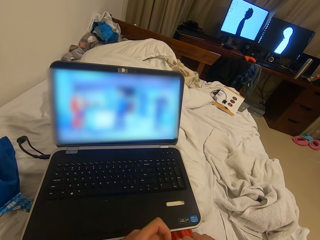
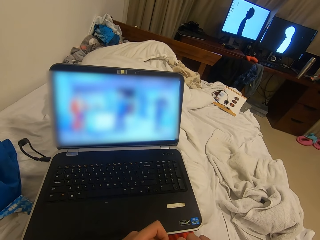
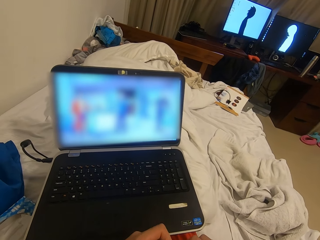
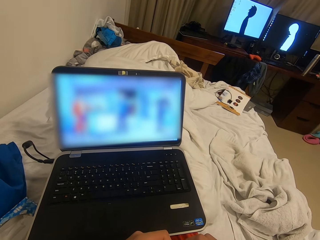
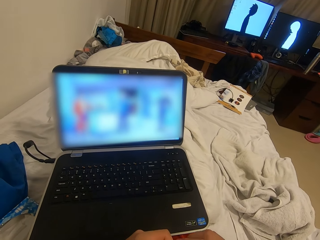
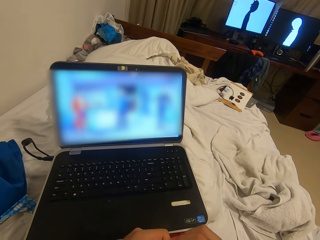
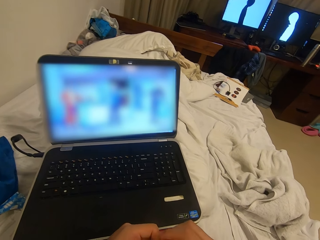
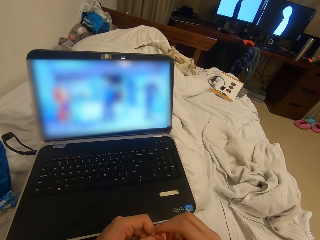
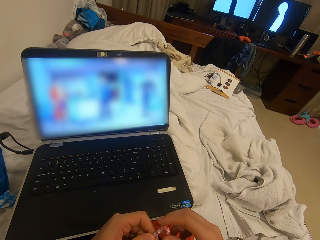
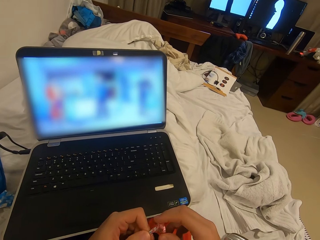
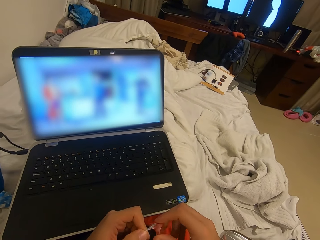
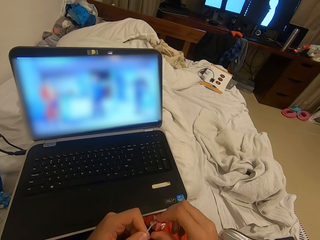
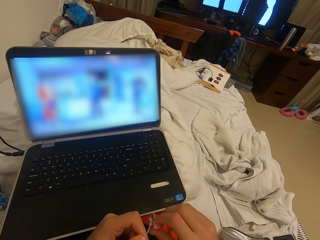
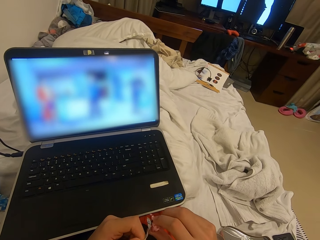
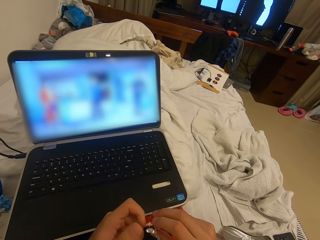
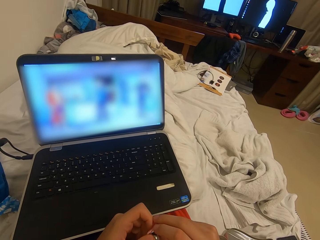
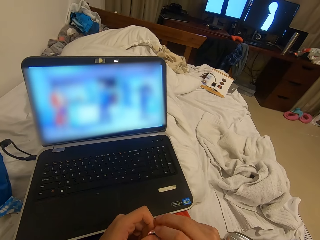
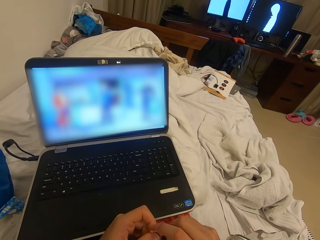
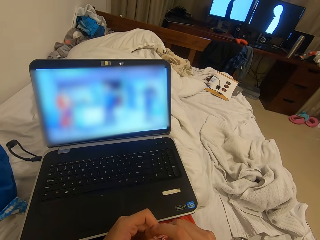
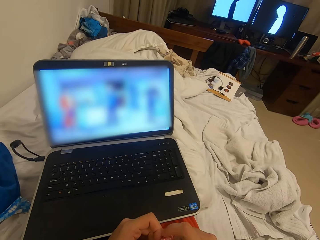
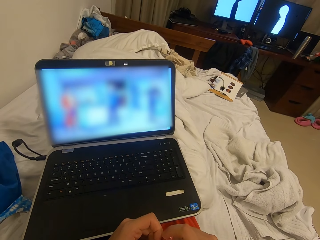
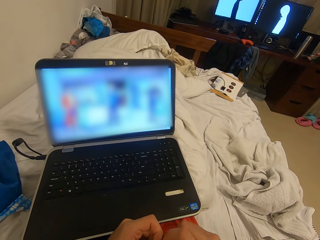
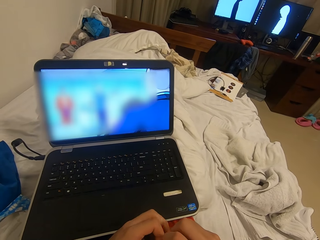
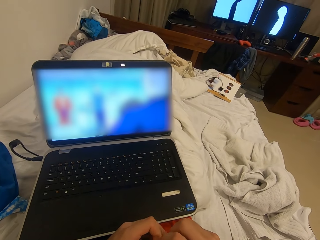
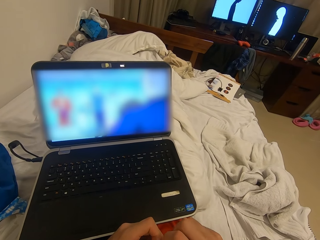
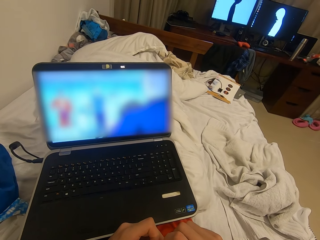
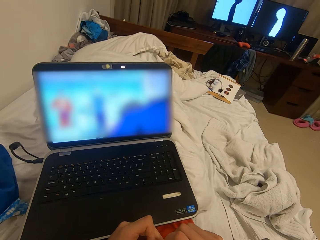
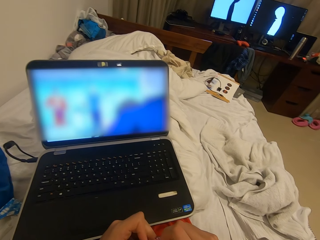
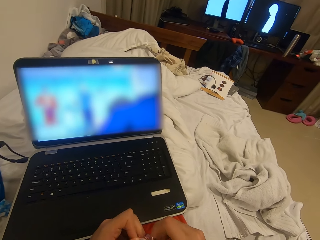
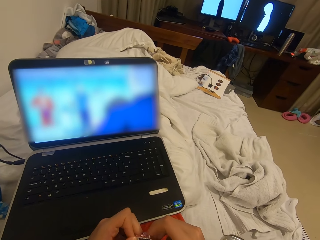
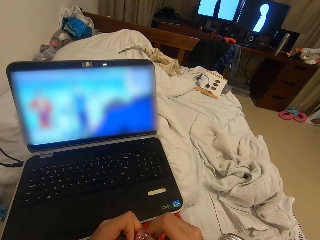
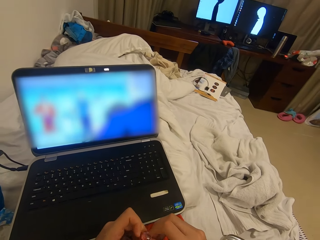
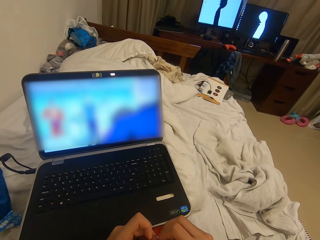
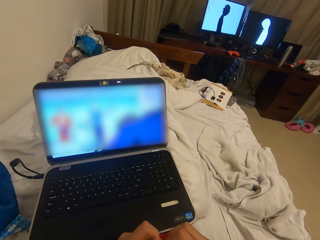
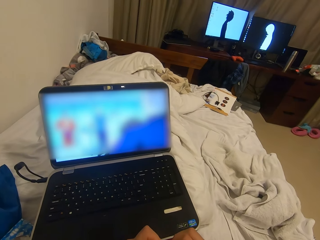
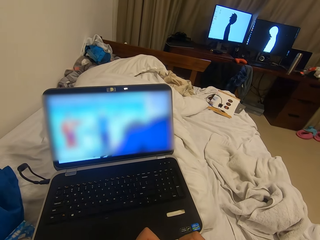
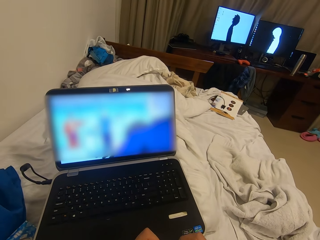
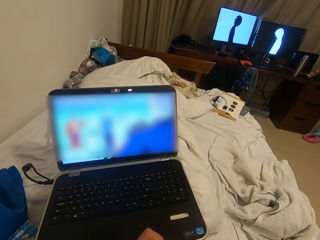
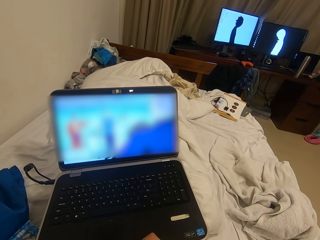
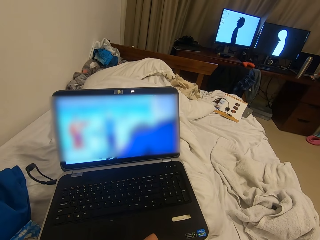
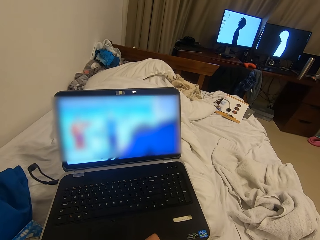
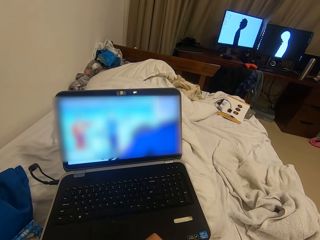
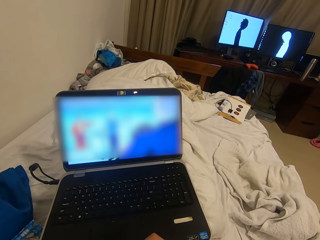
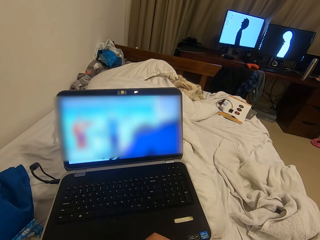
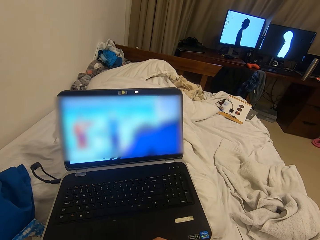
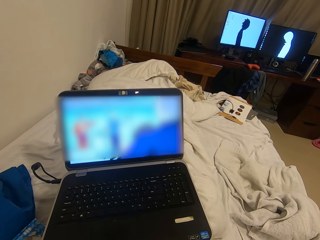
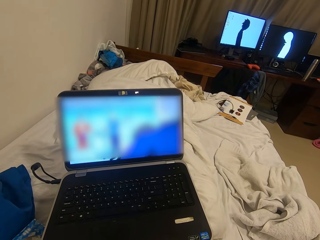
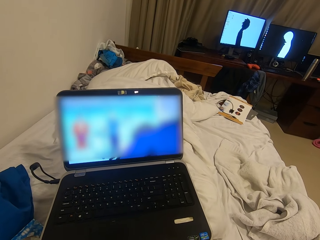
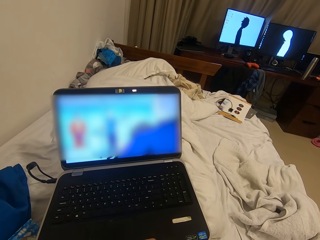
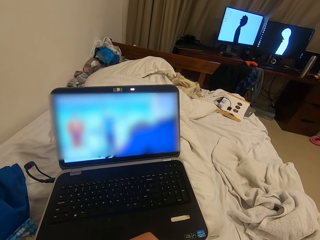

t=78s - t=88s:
The camera wearer opens the piece of chocolate with both hands. They hold an object. They watch the laptop.

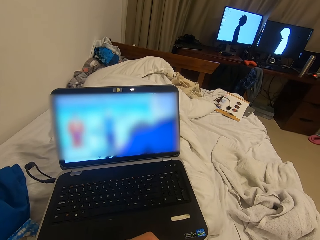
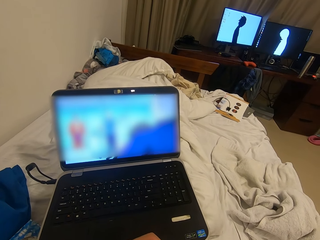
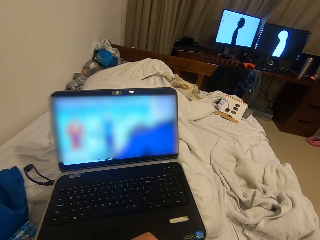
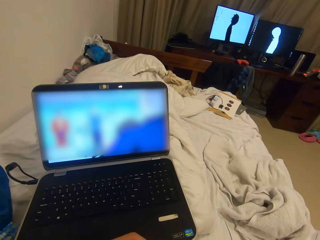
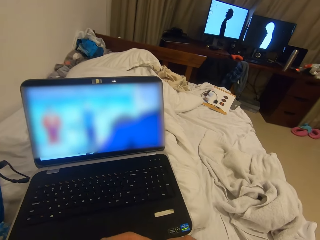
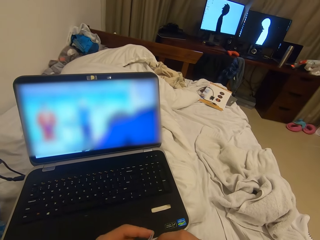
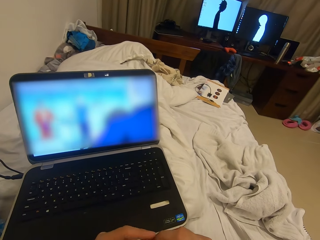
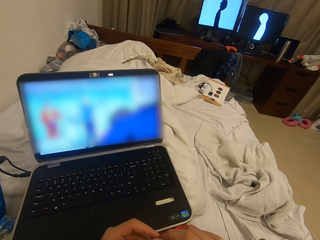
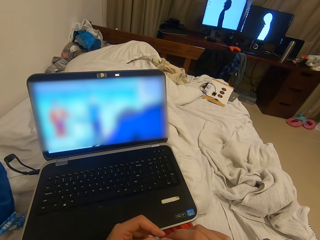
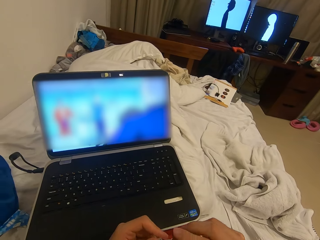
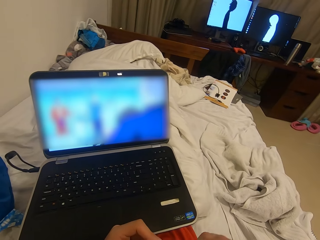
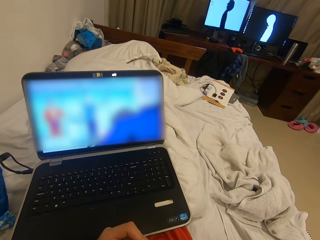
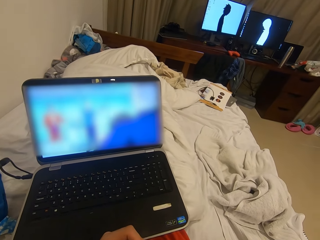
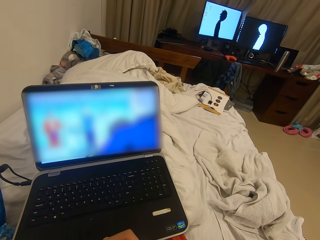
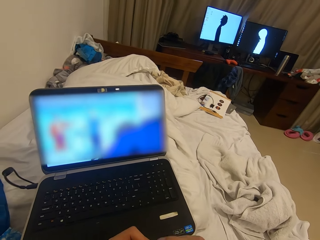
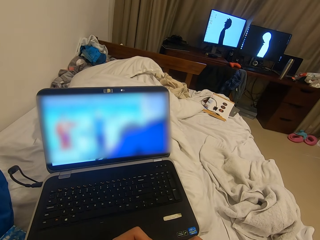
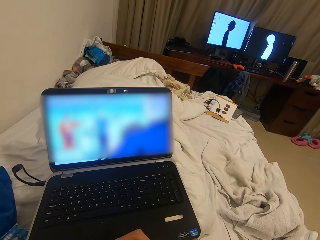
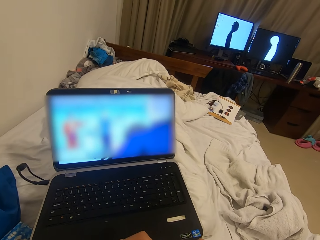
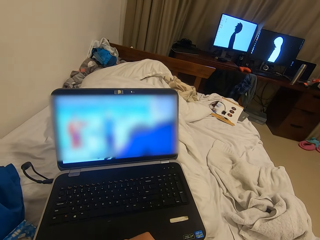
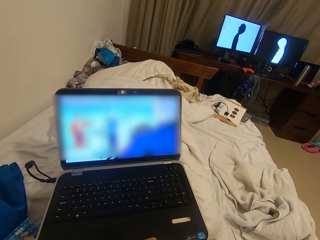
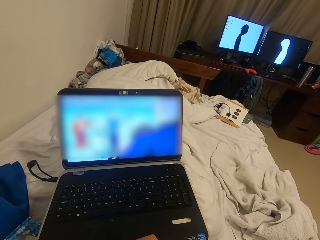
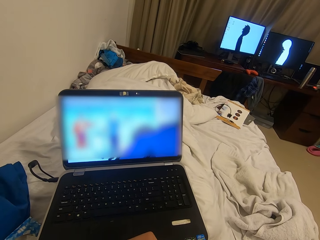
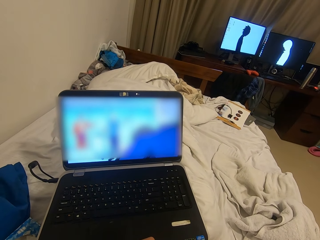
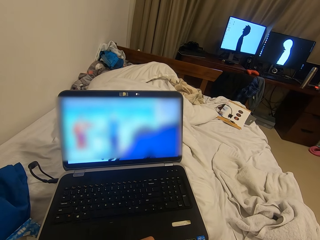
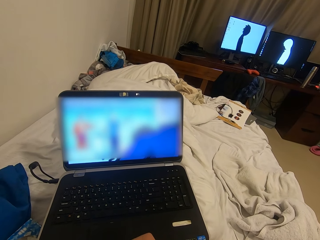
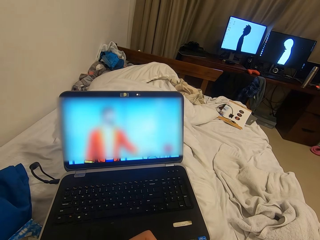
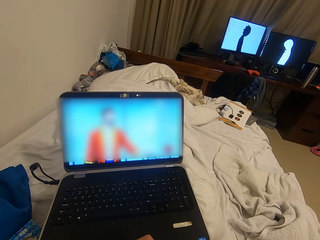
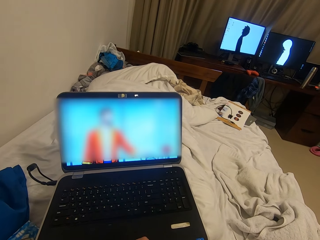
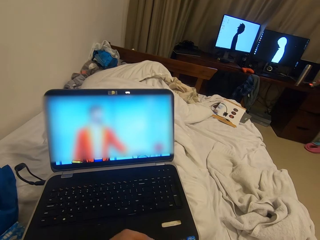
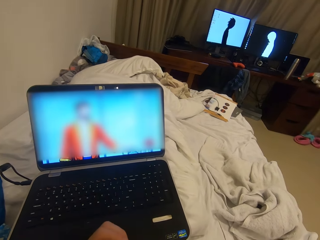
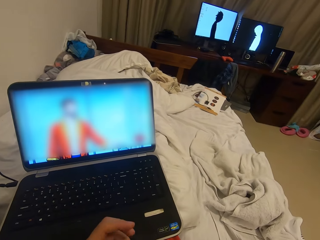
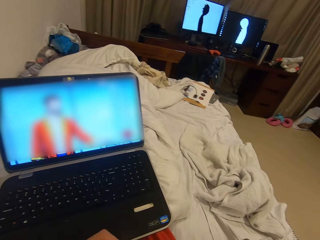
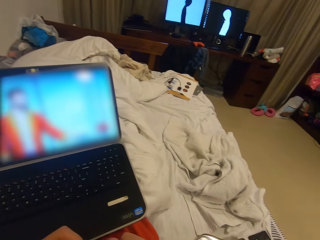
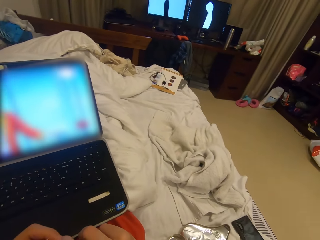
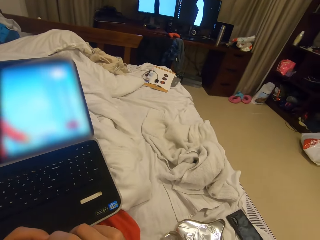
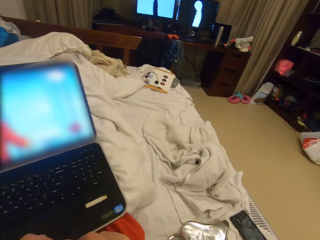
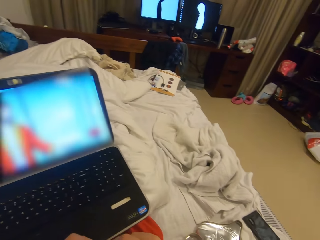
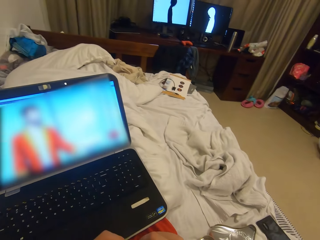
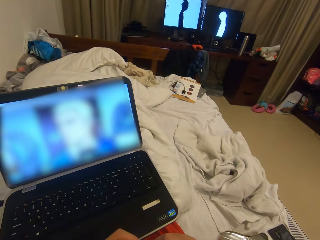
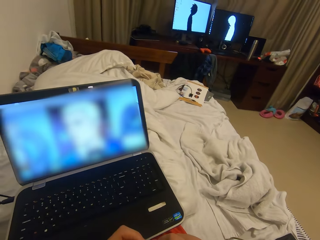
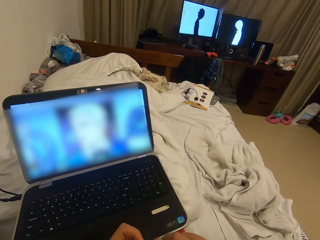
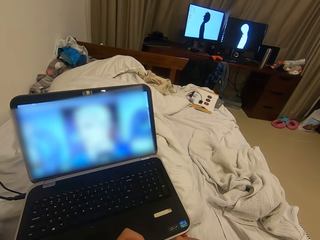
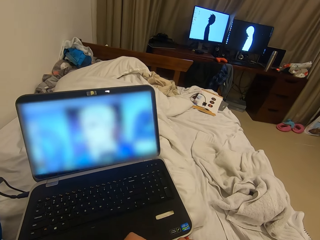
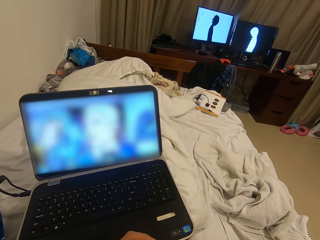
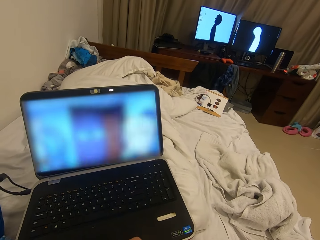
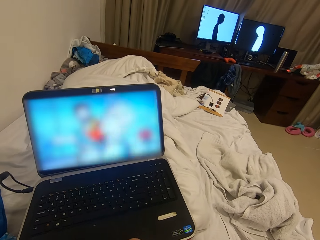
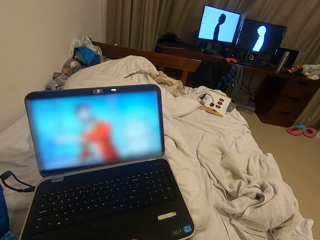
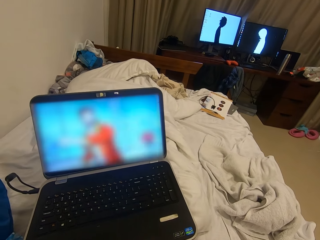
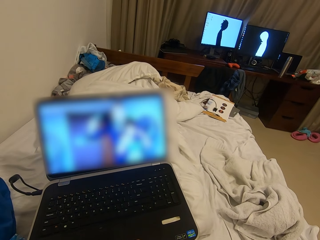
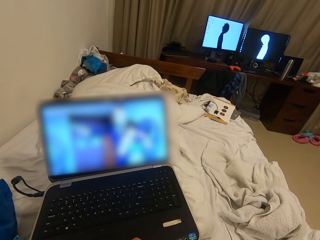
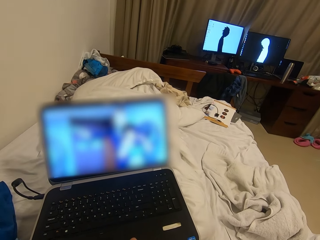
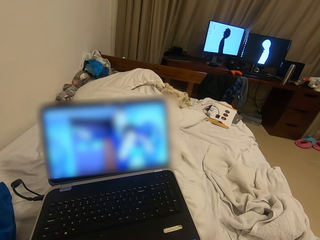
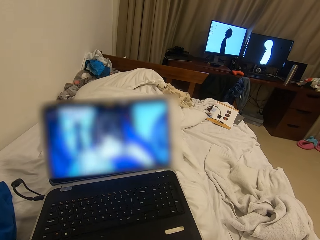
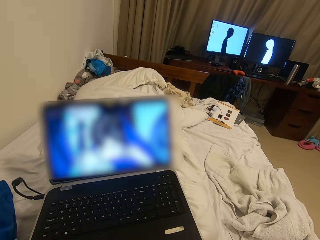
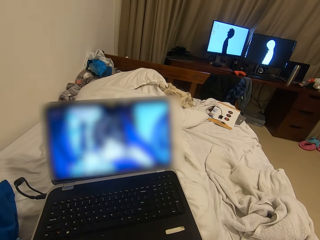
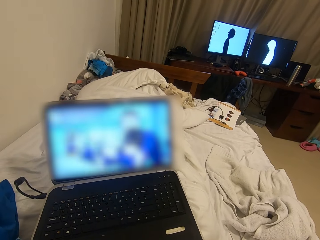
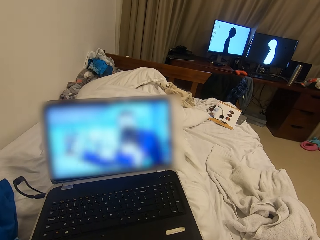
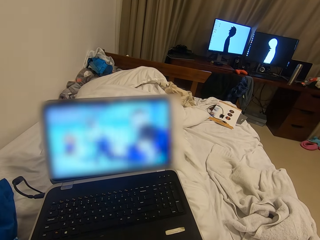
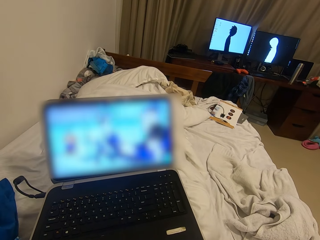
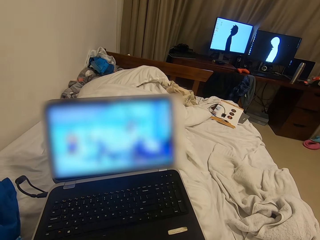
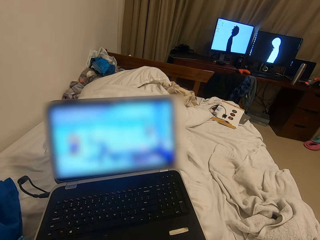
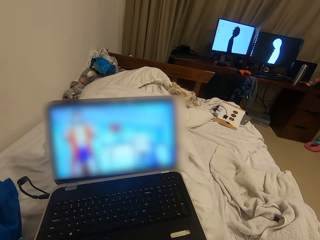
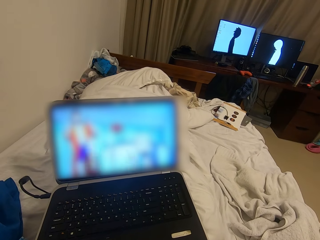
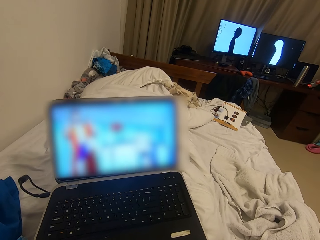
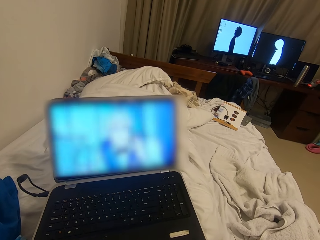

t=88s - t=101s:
The camera wearer licks the chocolate. They fold the chocolate wrapper with both hands.
